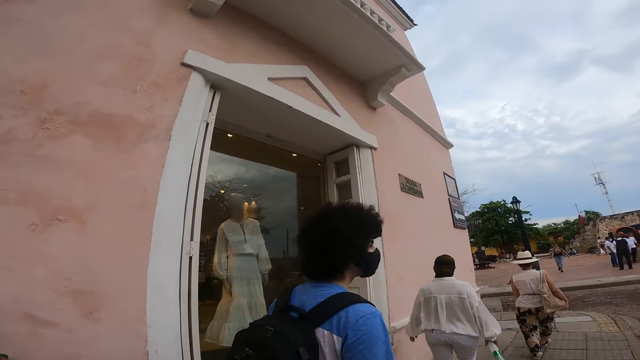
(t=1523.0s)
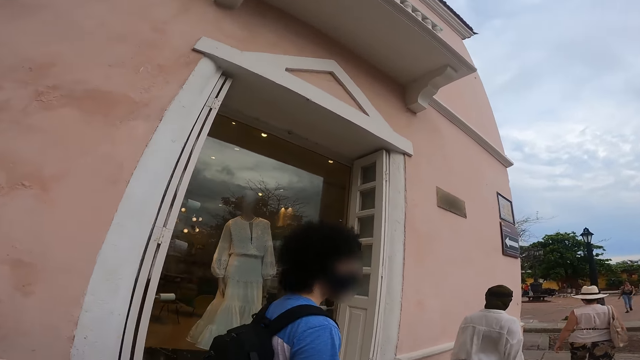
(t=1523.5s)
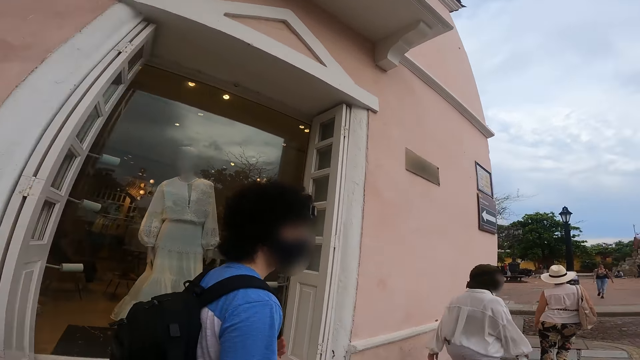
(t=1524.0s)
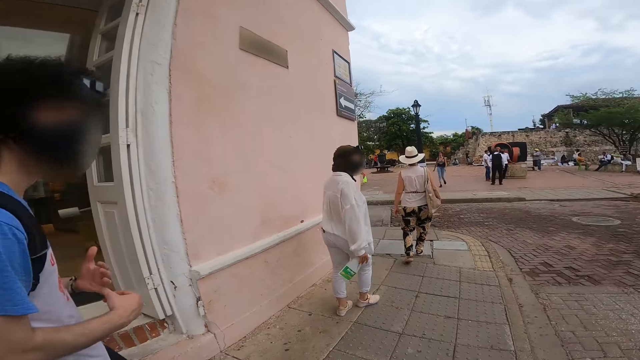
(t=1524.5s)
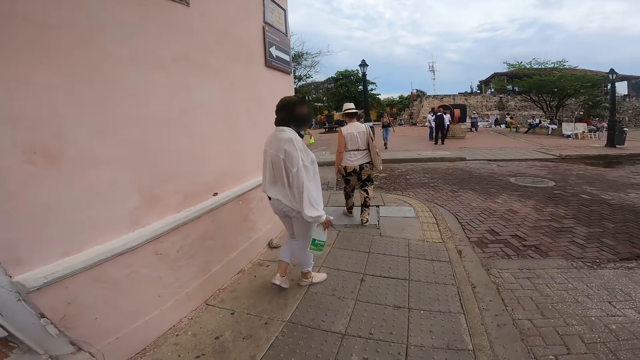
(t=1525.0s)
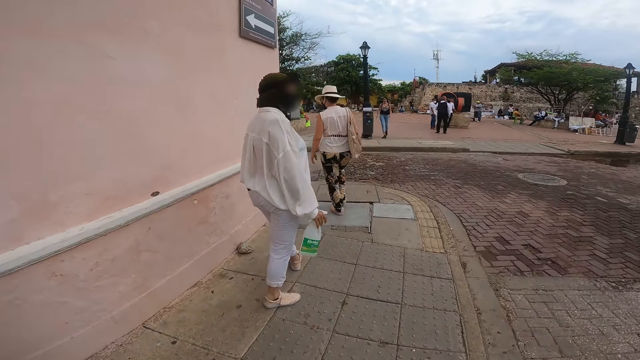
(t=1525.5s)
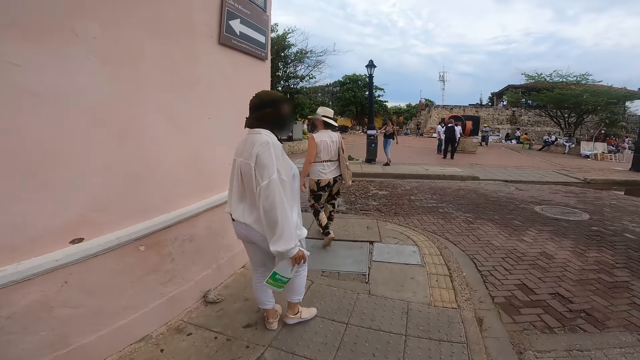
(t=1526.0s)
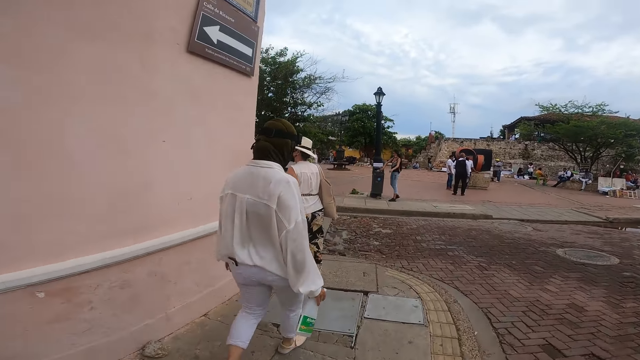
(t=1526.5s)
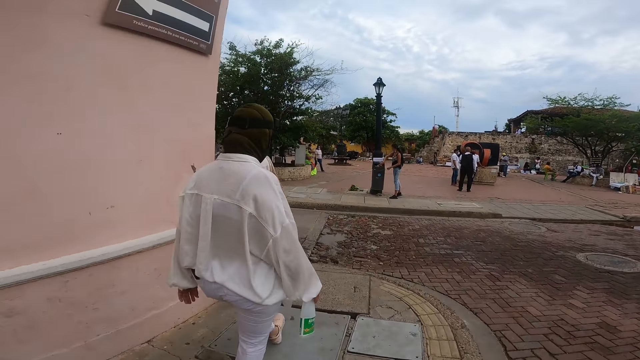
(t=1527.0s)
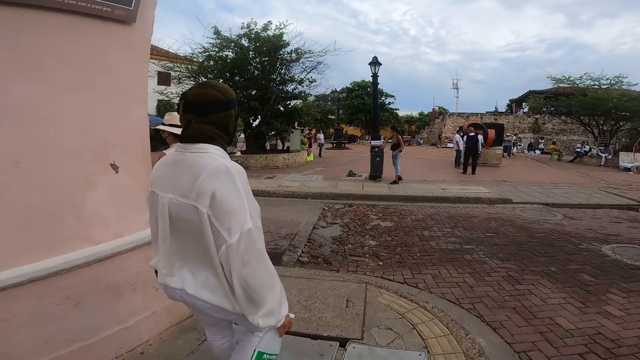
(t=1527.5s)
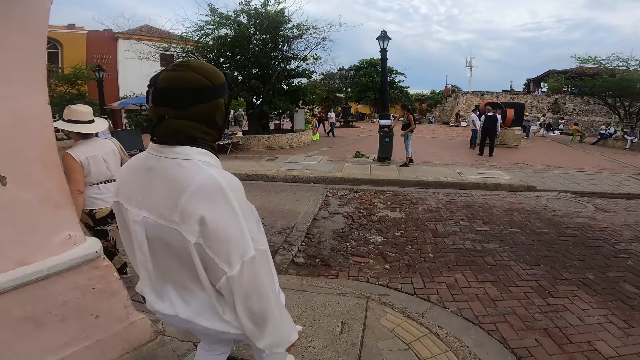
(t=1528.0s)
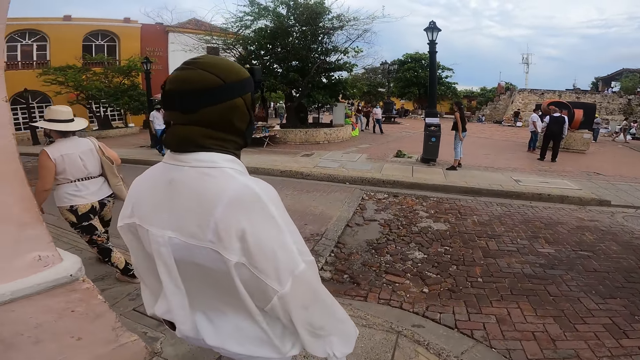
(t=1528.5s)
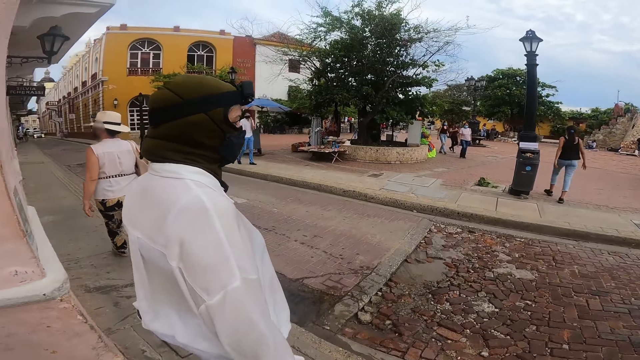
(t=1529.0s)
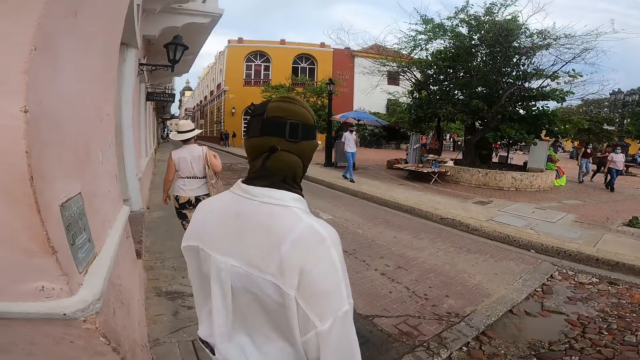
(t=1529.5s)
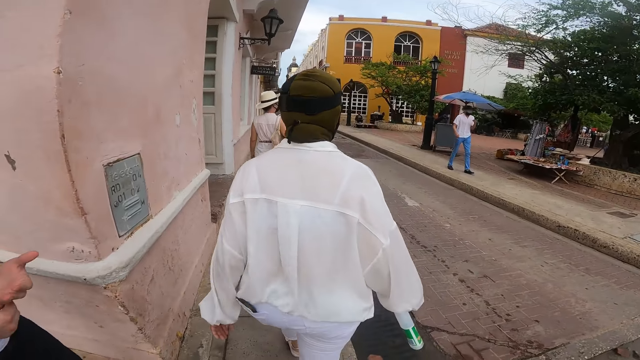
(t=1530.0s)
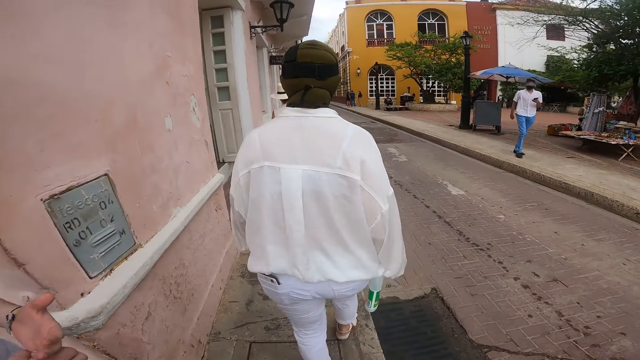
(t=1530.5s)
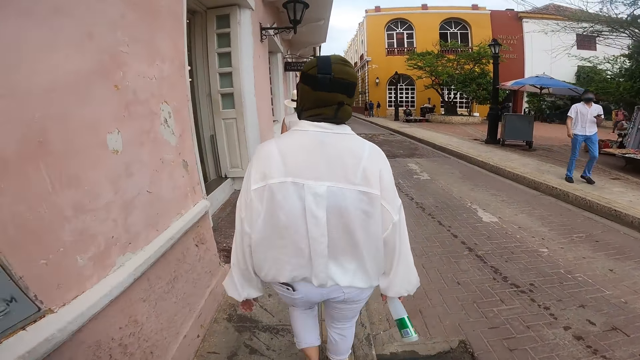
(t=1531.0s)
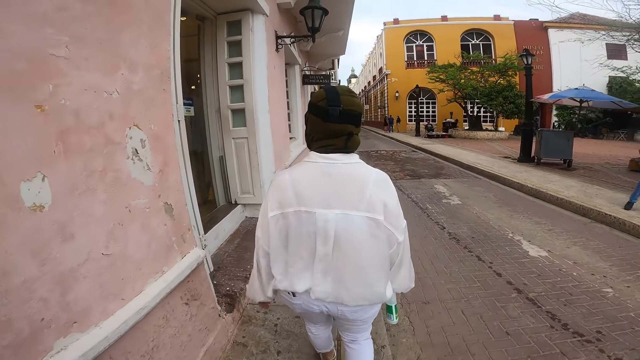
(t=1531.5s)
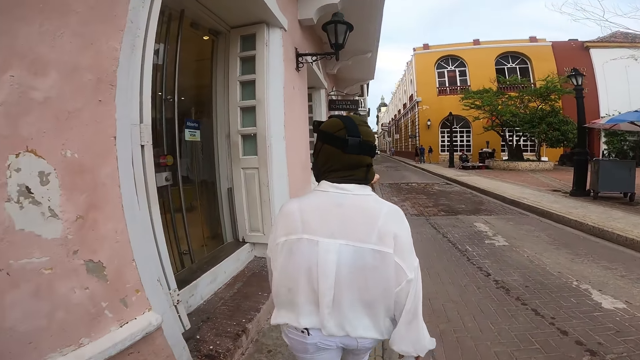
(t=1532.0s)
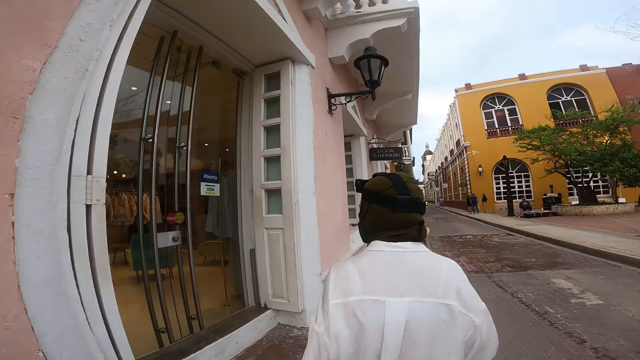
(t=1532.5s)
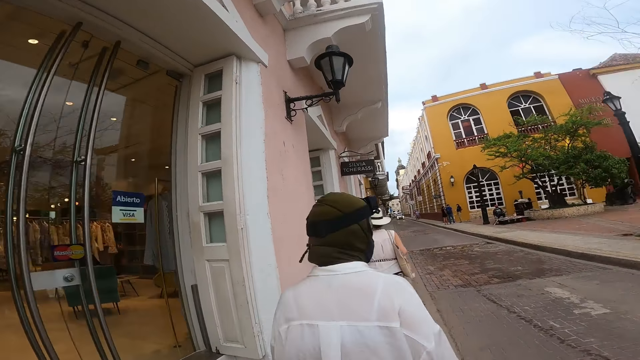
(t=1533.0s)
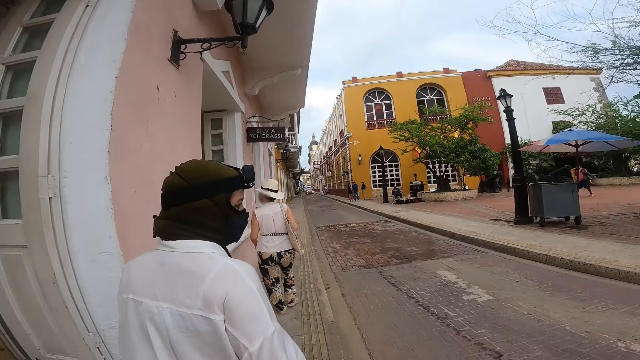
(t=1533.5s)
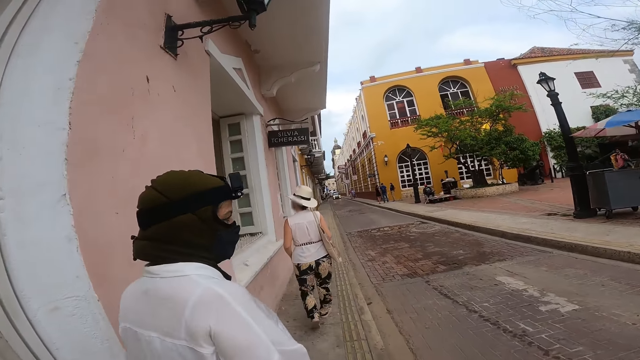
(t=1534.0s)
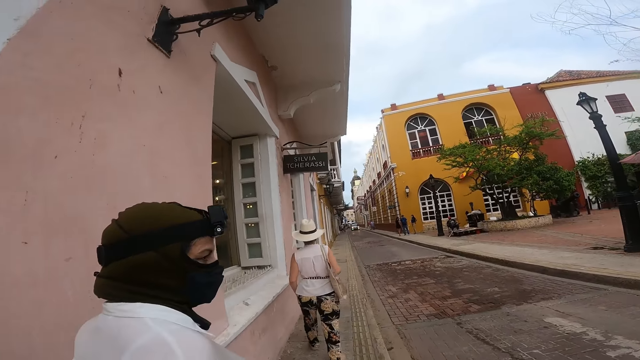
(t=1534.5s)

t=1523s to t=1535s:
A man walks on the walkway.

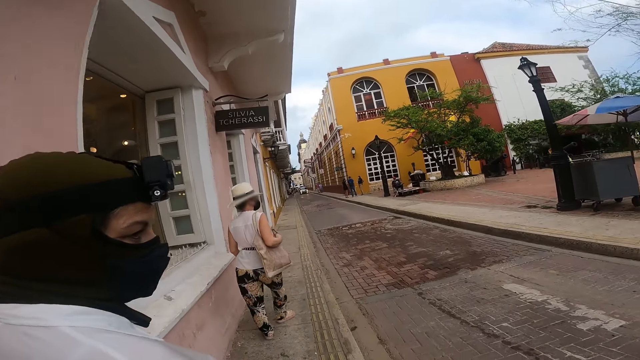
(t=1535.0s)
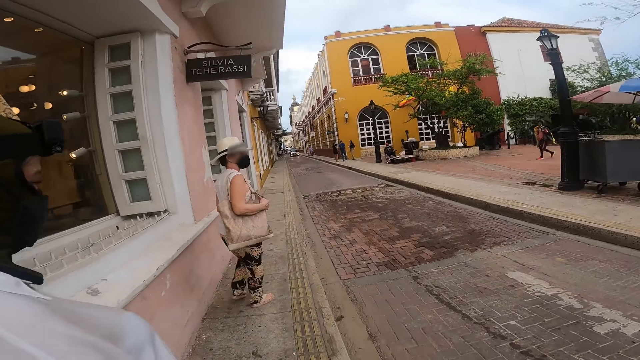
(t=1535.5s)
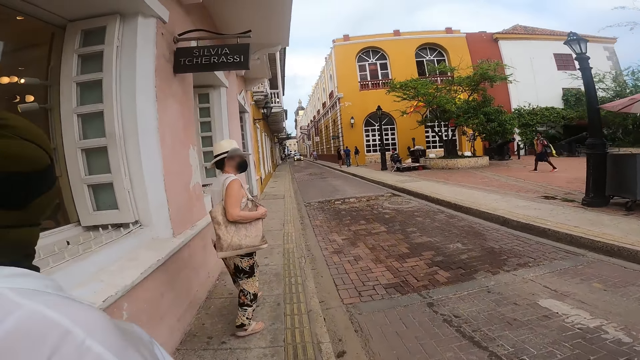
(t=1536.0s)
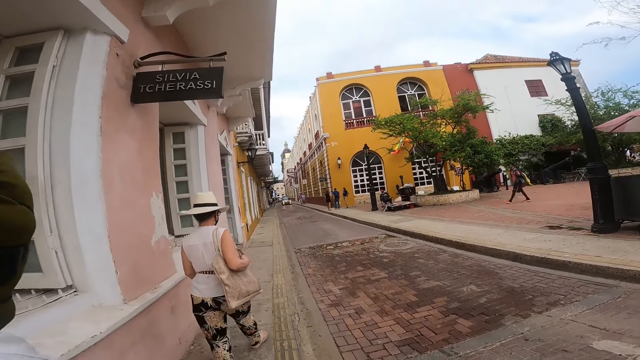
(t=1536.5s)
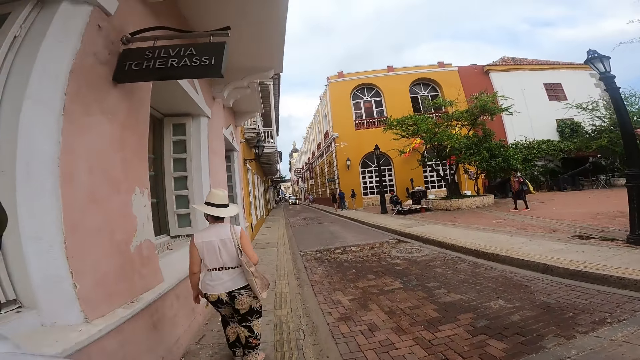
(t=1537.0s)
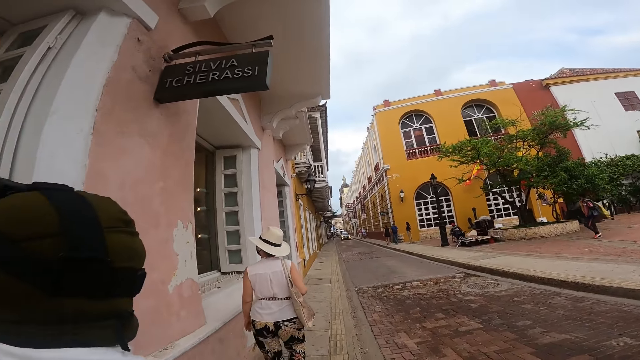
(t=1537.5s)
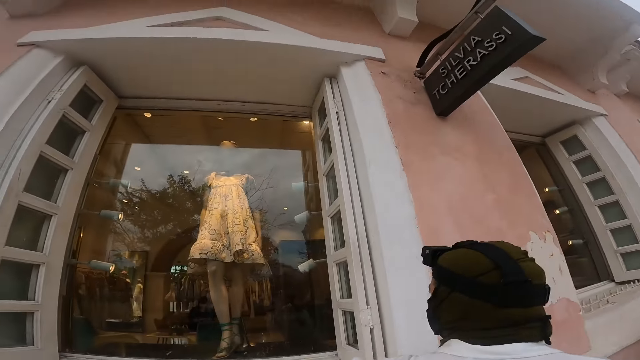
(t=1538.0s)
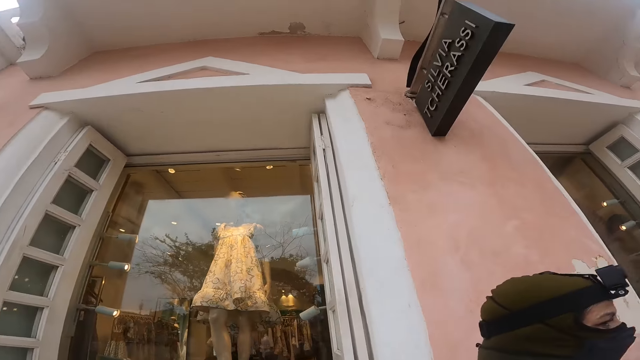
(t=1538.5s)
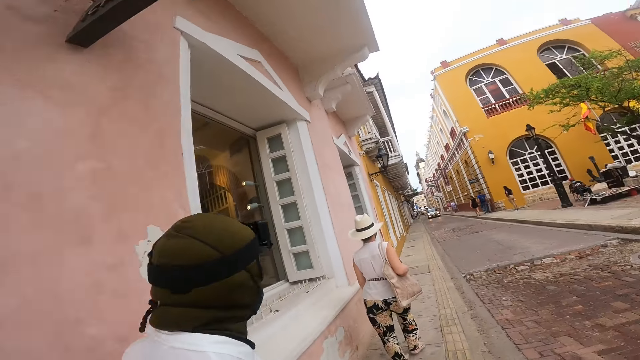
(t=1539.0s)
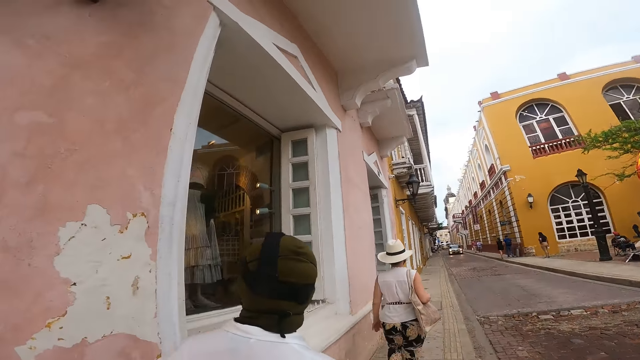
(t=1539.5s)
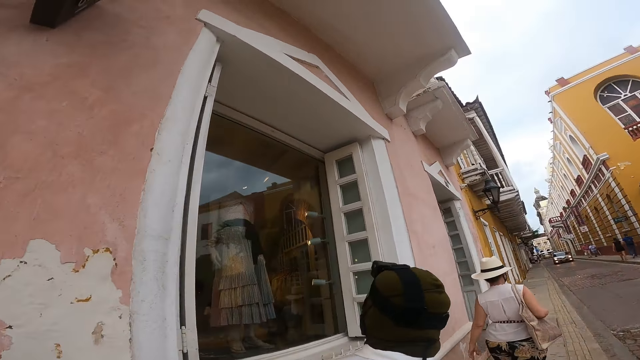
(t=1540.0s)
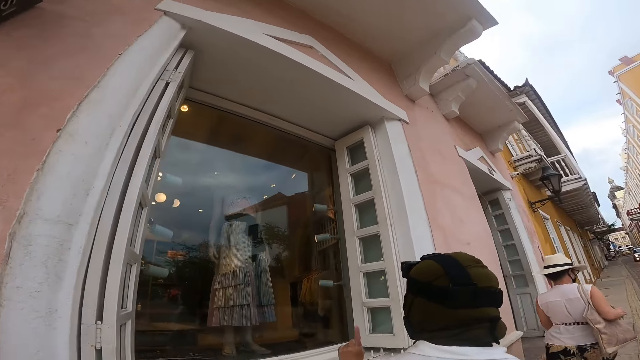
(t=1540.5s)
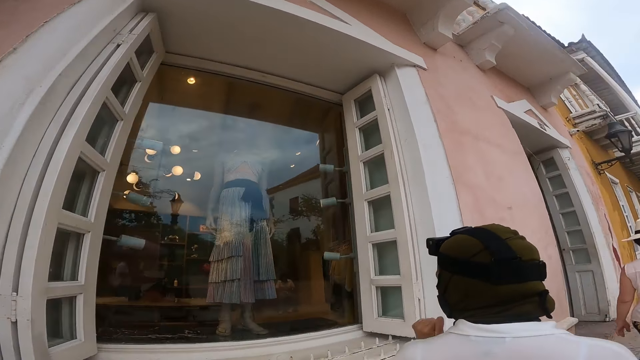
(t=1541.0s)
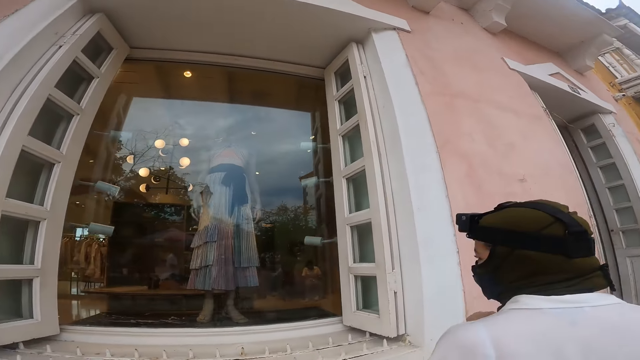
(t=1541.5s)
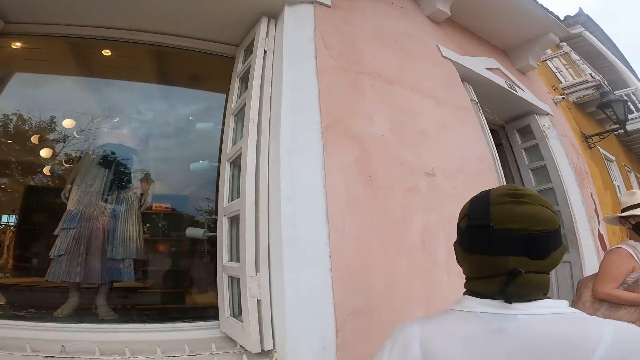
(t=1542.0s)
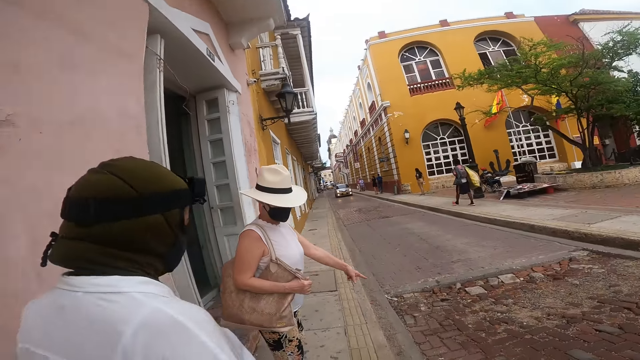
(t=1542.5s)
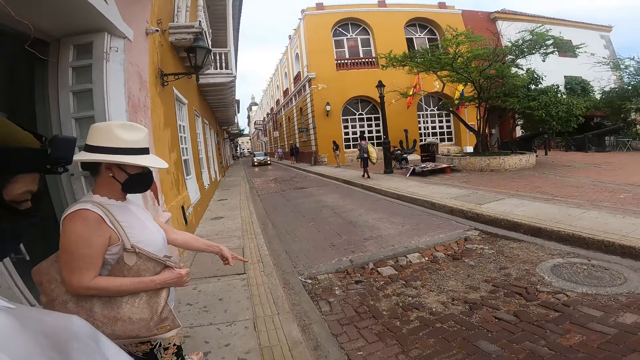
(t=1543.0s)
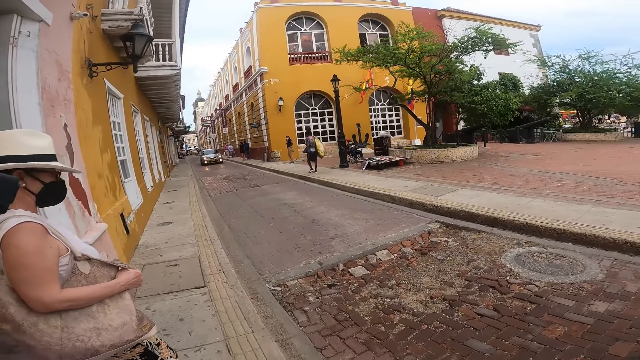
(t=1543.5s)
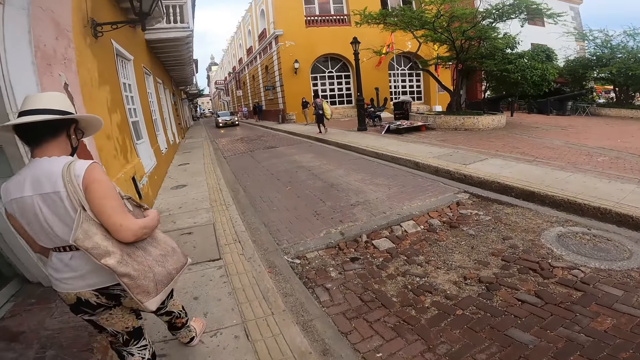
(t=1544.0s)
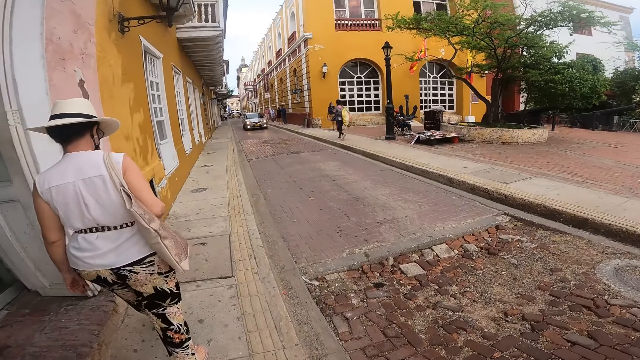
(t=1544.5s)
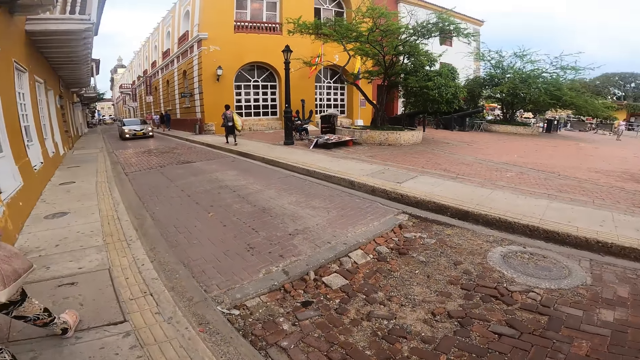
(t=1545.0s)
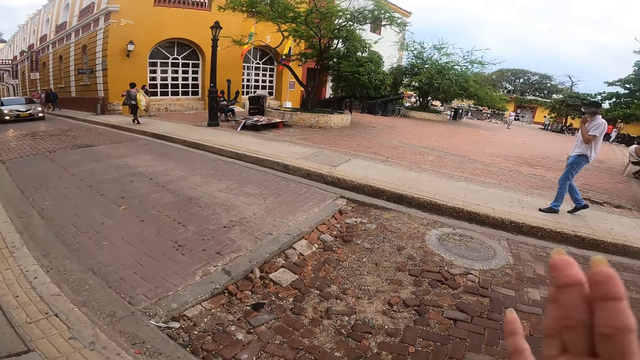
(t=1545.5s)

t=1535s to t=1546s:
A woman interacts with the camera wearer. Another woman interacts with the first woman. The other woman points at something and walks on the walkway. A man walks on the walkway.
